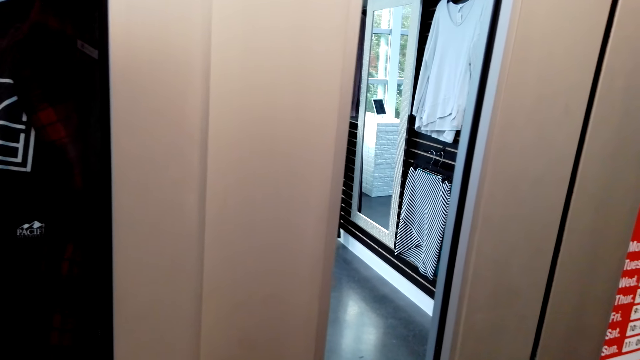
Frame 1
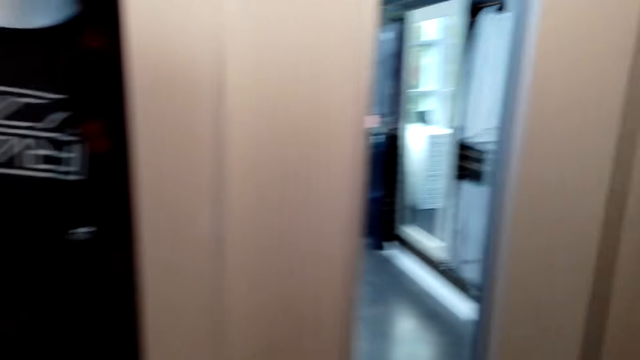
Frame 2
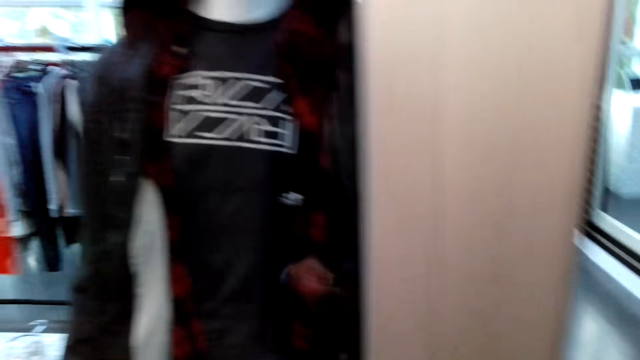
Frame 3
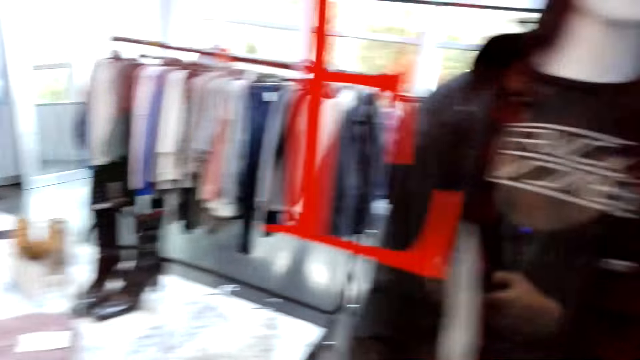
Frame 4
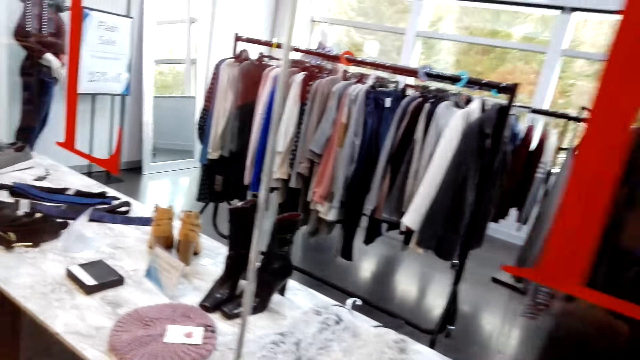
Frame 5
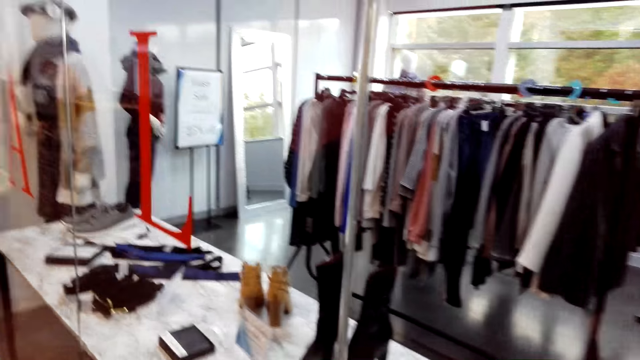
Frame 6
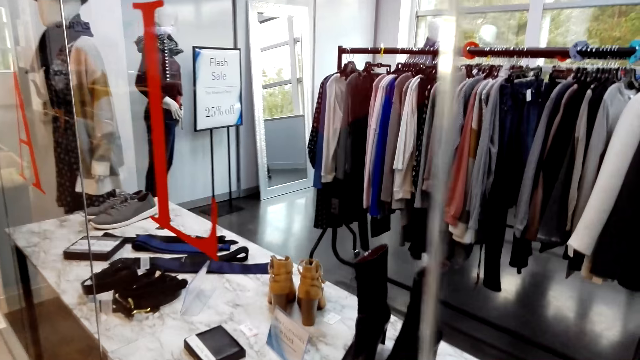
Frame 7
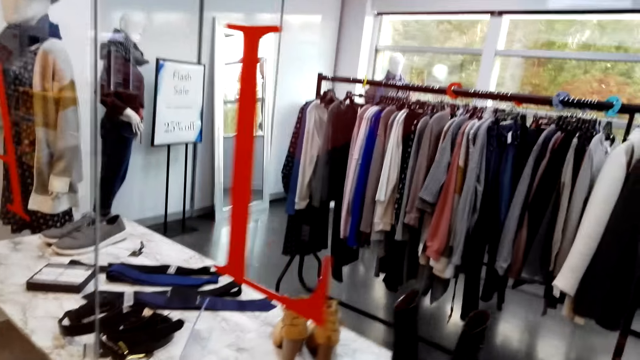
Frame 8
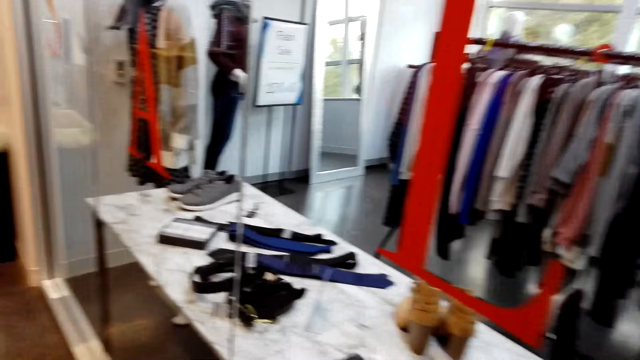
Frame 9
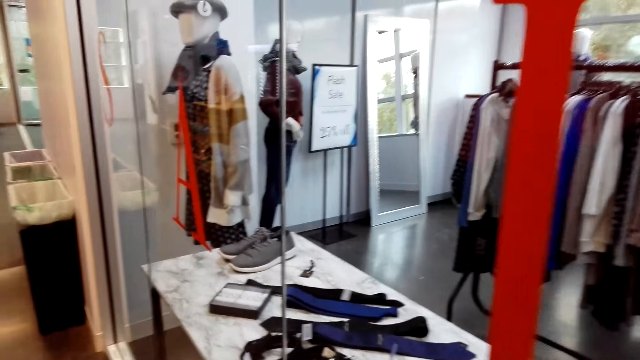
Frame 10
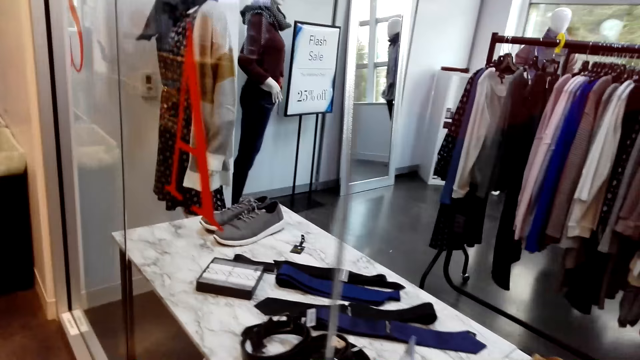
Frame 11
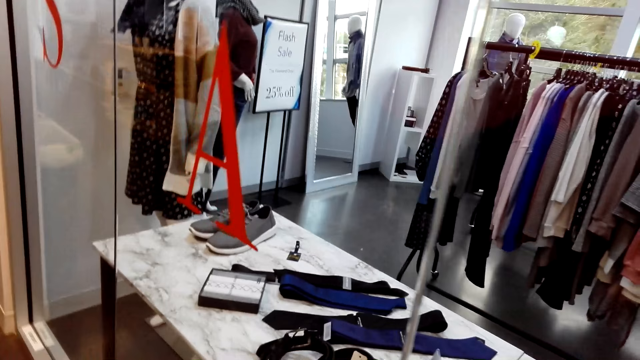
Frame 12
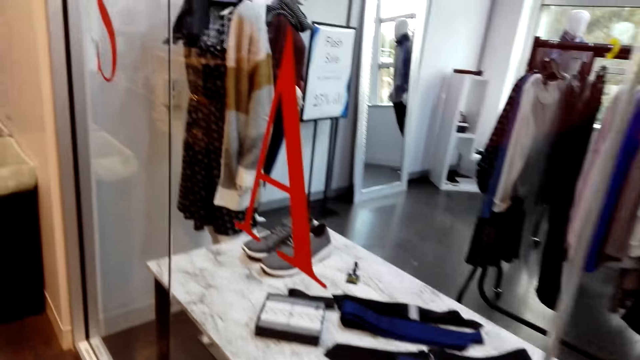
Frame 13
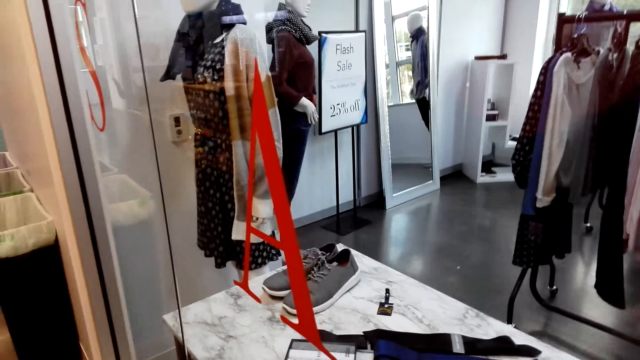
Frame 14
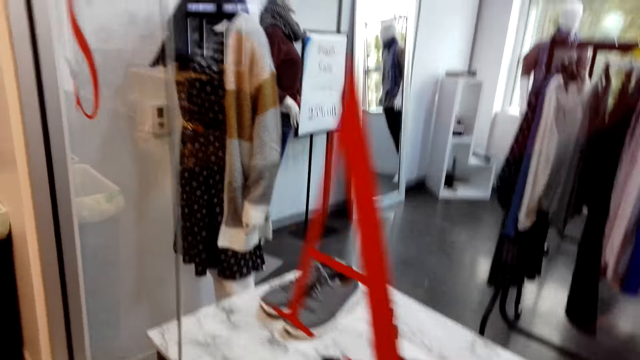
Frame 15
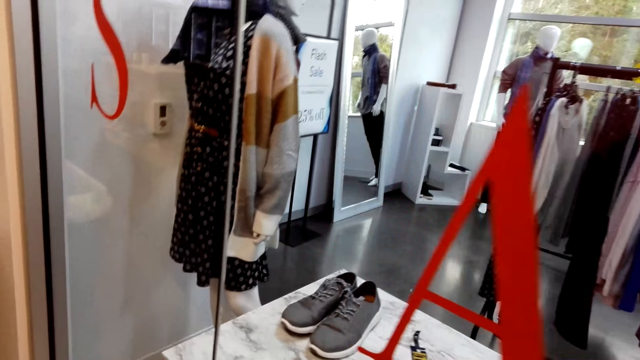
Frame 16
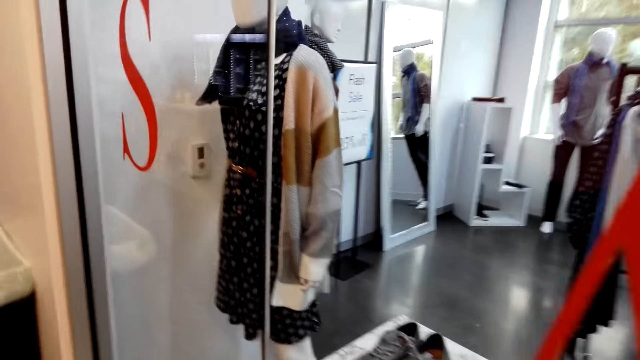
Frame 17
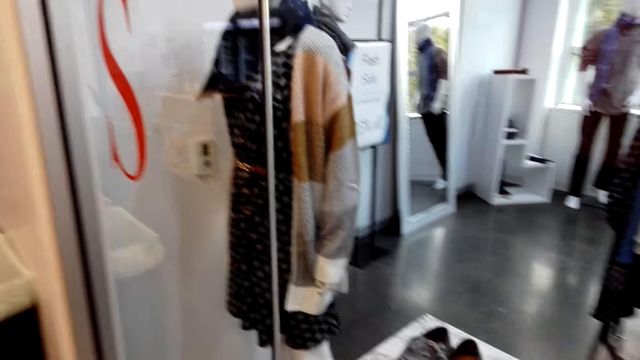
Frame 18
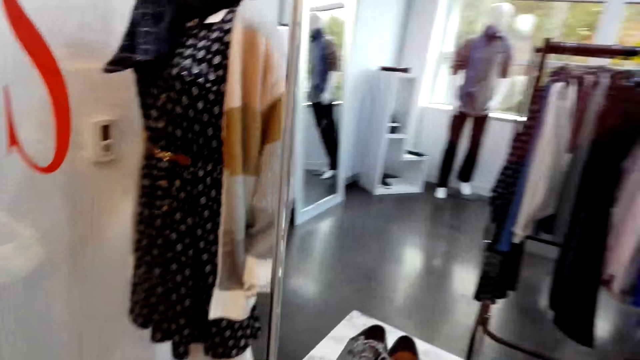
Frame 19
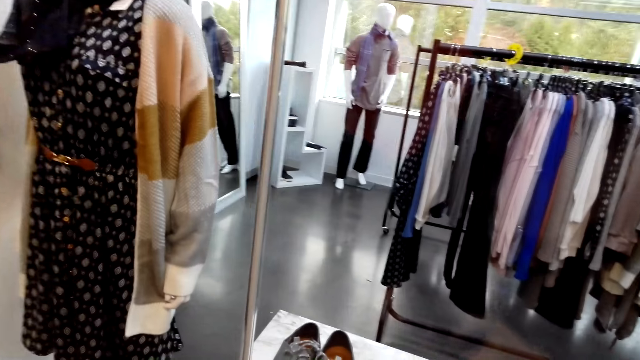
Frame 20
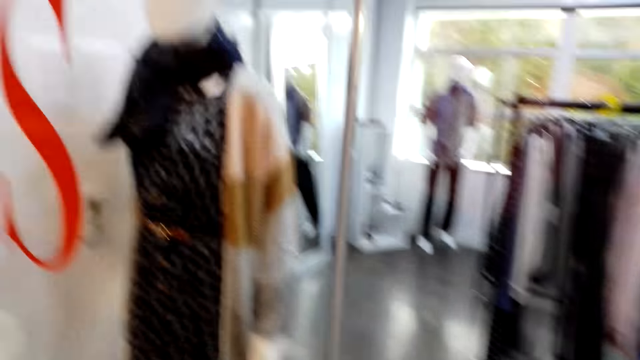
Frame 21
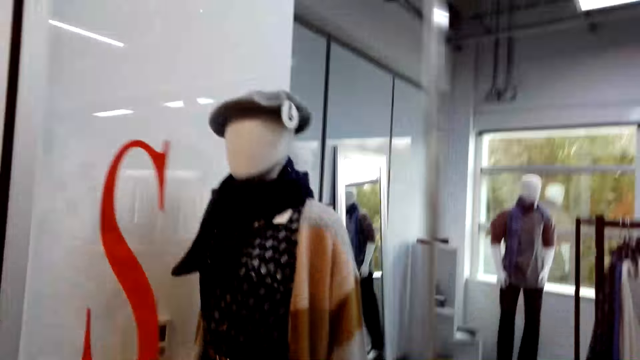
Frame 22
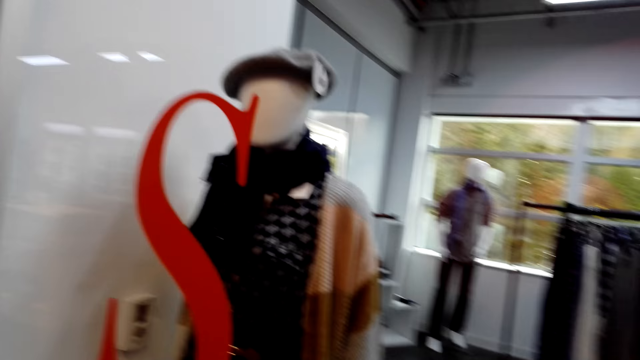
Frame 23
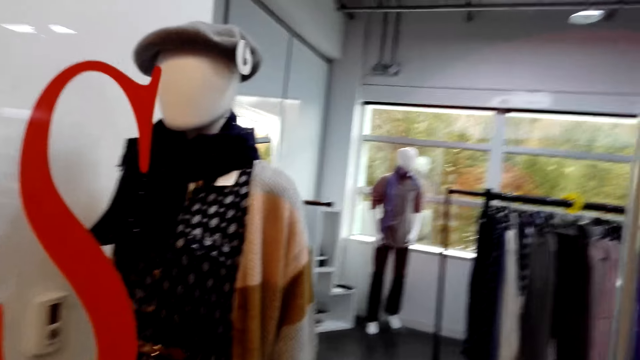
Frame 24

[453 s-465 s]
The camera wearer moves around the store.

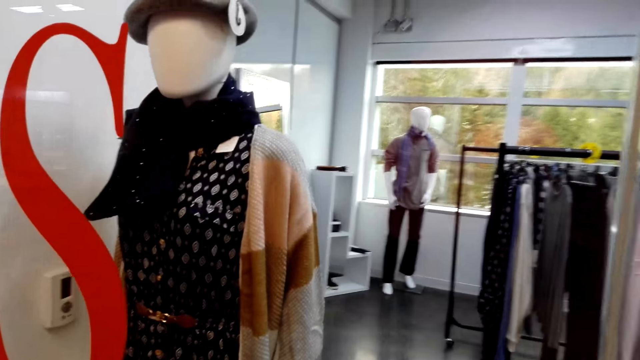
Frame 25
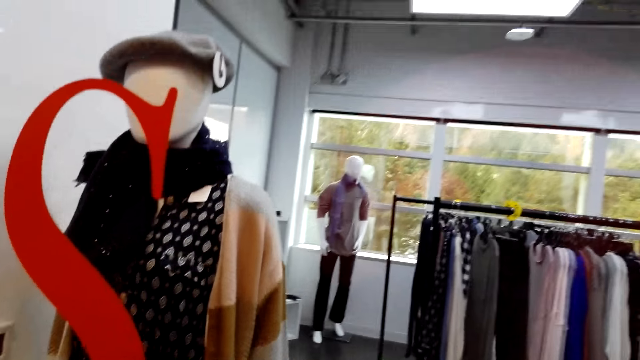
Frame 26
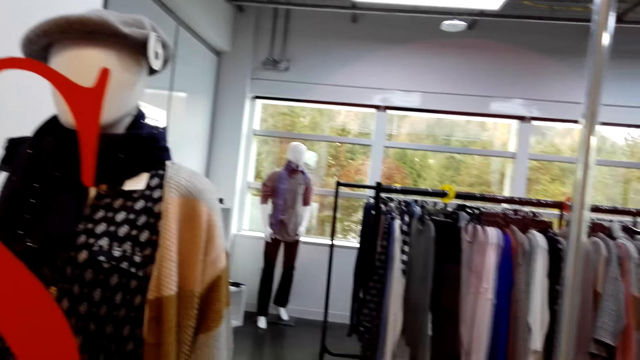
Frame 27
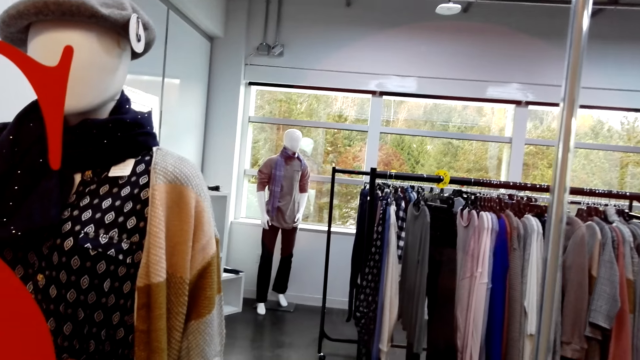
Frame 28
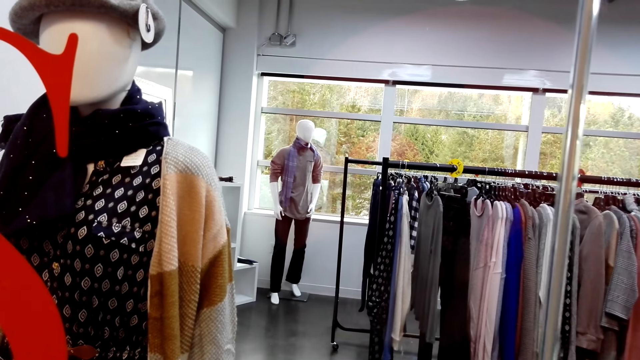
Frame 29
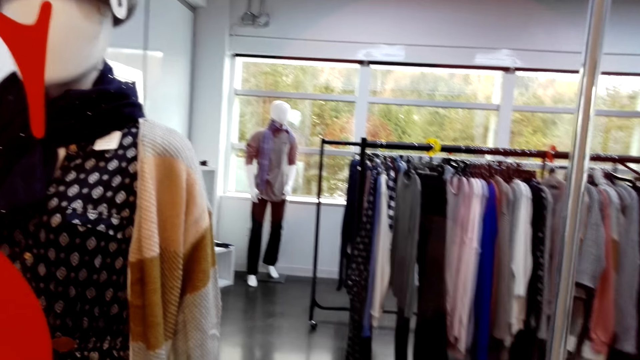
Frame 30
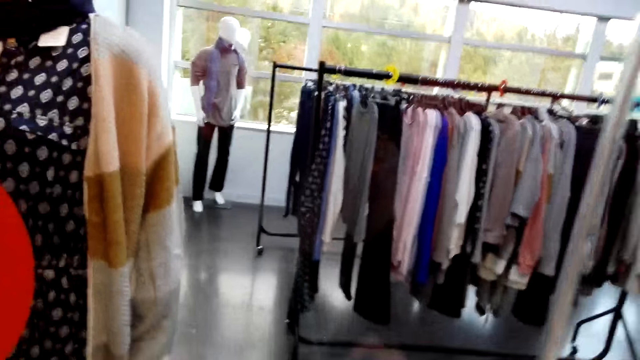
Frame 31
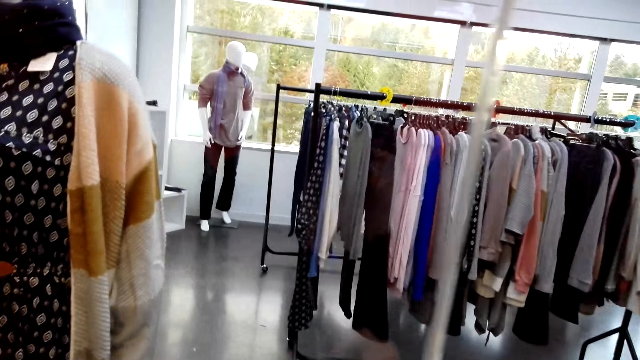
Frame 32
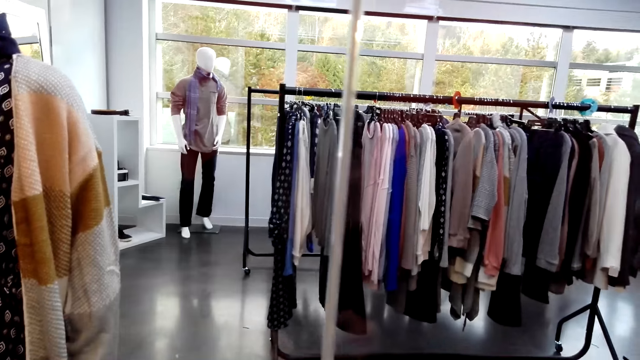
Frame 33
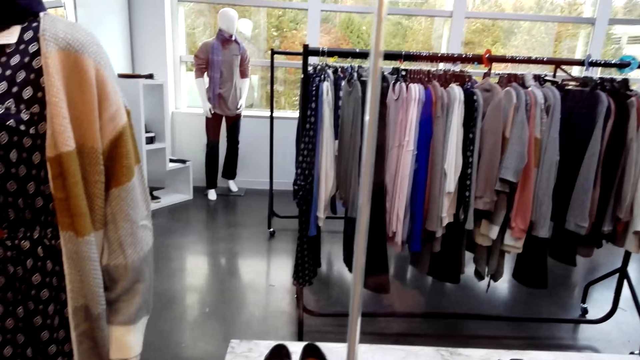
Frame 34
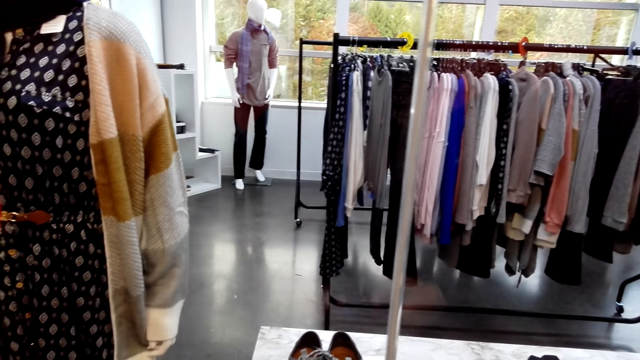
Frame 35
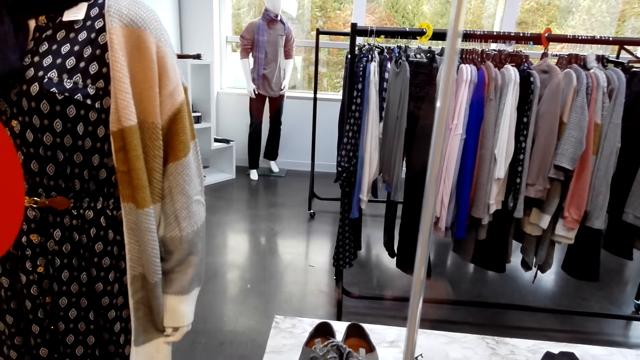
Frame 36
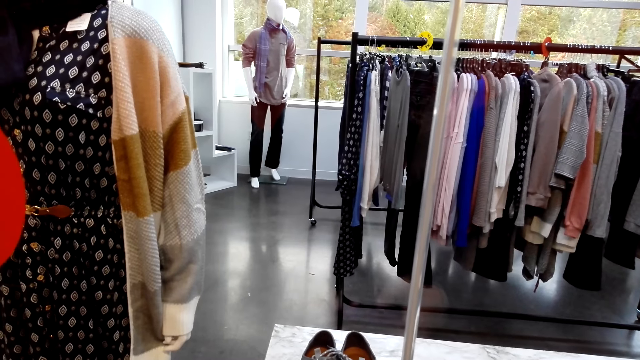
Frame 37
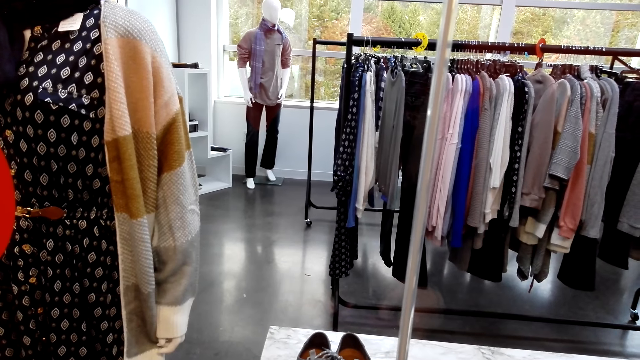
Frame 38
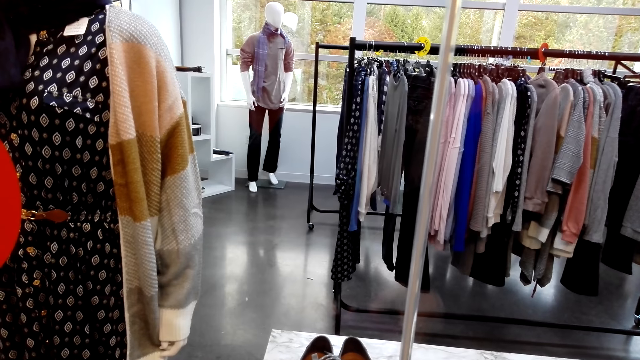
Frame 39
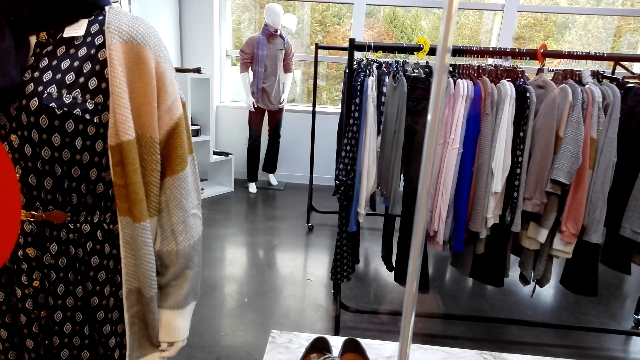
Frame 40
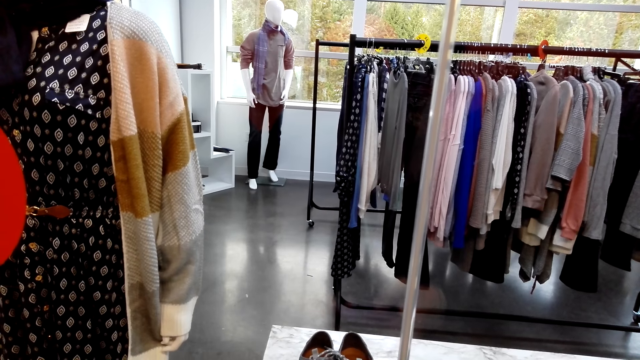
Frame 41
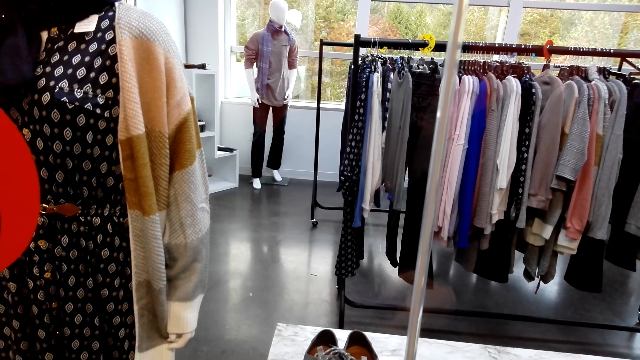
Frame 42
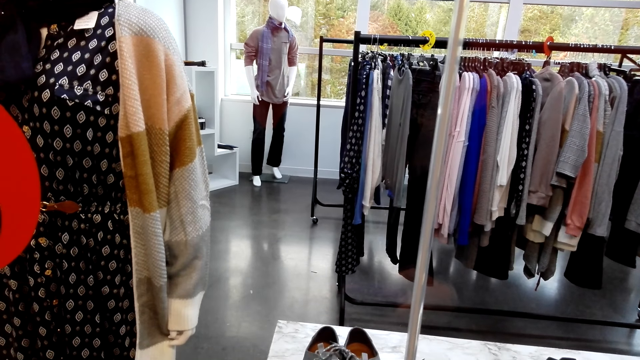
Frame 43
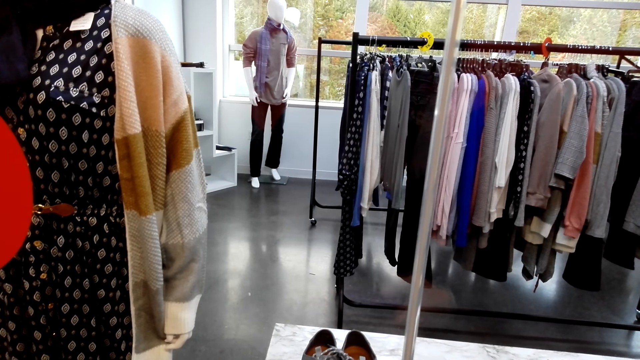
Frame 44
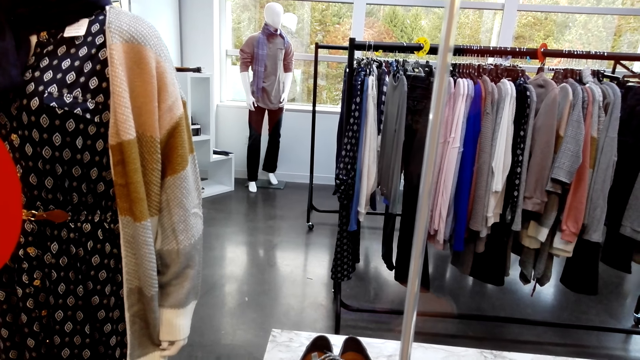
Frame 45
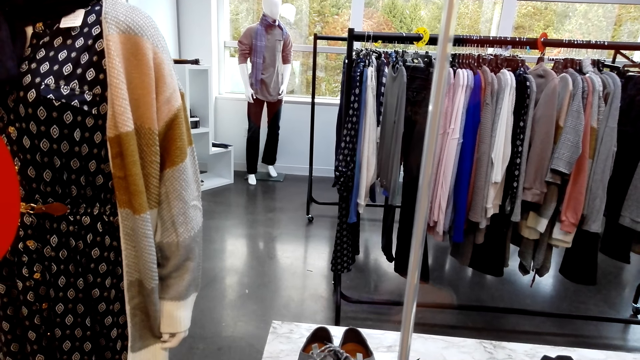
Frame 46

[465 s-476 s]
The camera wearer looks through the window. They scroll through a phone.
